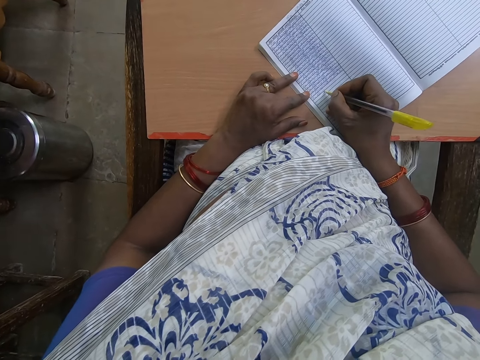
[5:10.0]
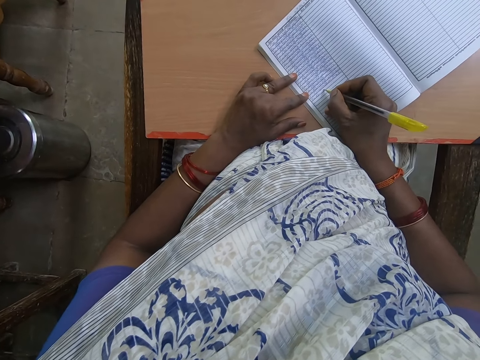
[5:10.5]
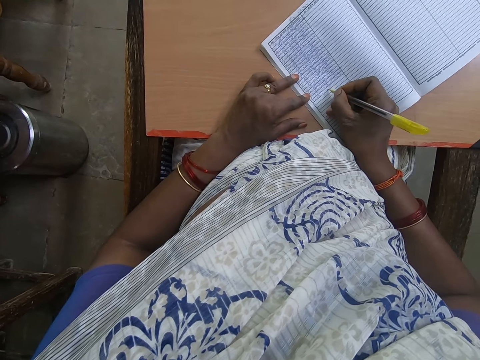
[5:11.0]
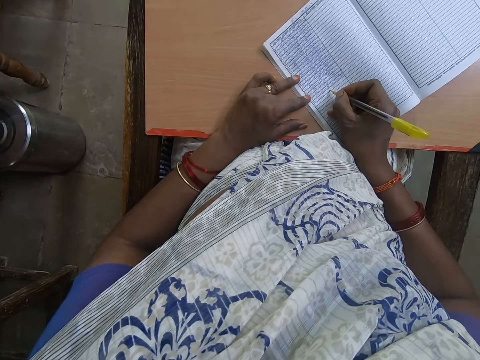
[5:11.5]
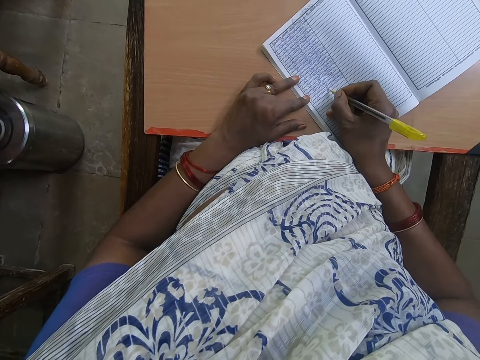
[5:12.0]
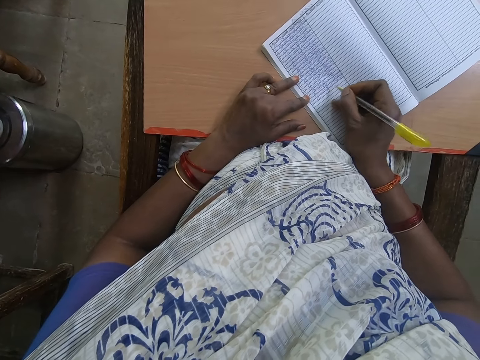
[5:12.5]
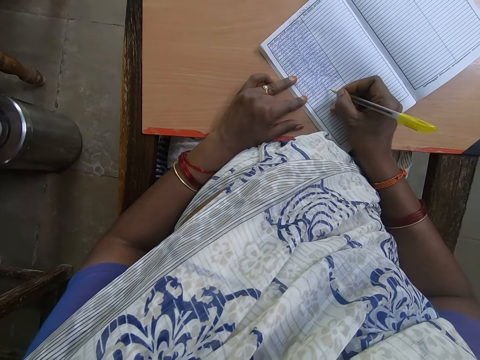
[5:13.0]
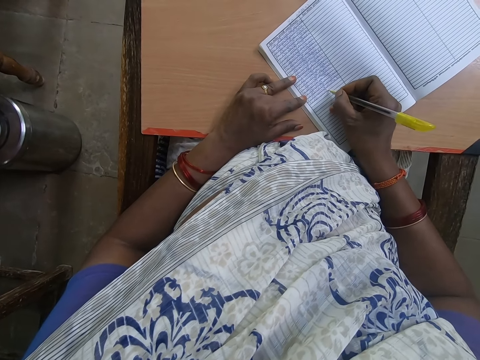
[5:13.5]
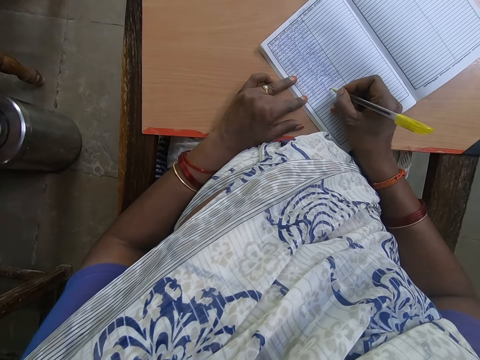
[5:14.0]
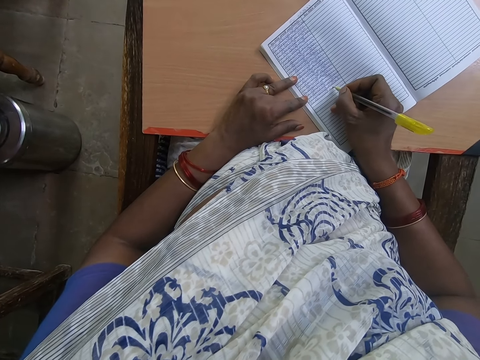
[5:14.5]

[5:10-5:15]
The camera wearer writes on the book.

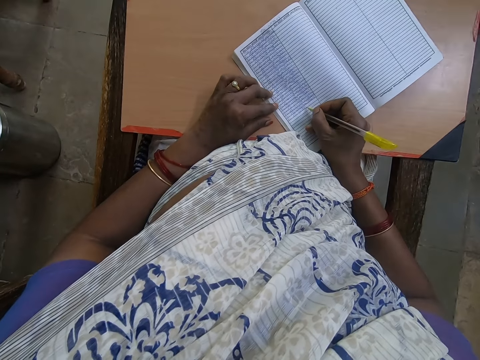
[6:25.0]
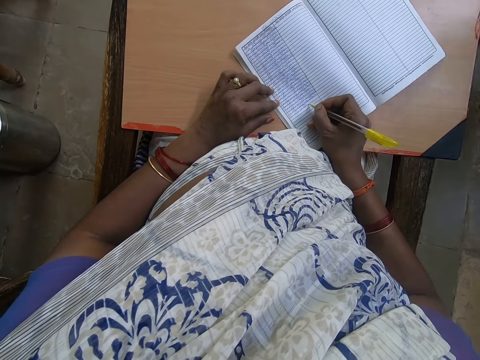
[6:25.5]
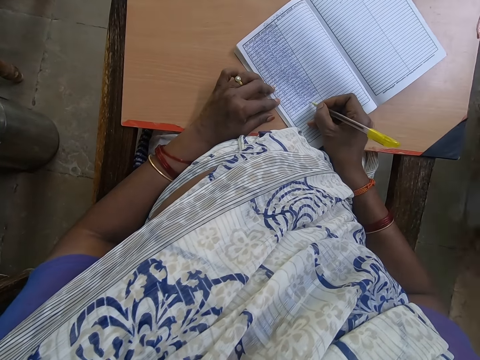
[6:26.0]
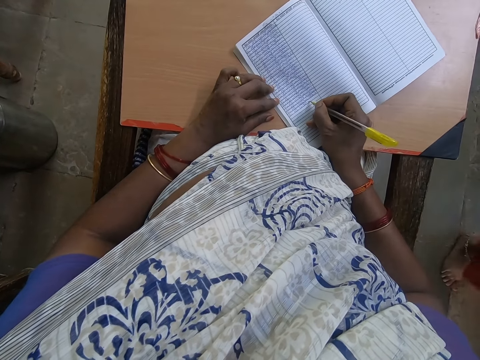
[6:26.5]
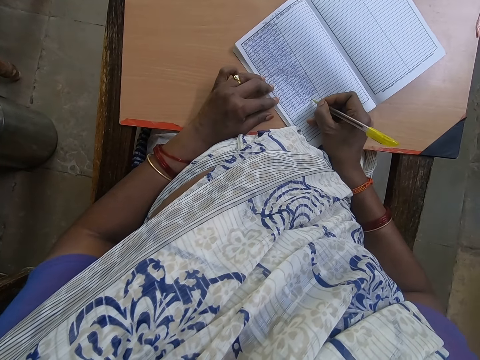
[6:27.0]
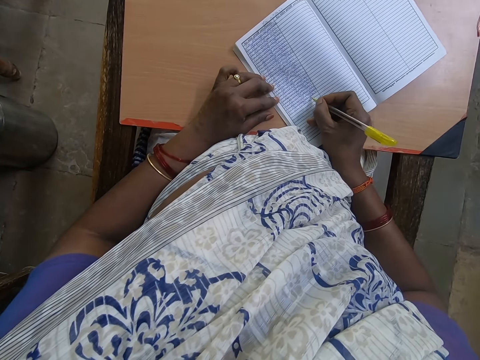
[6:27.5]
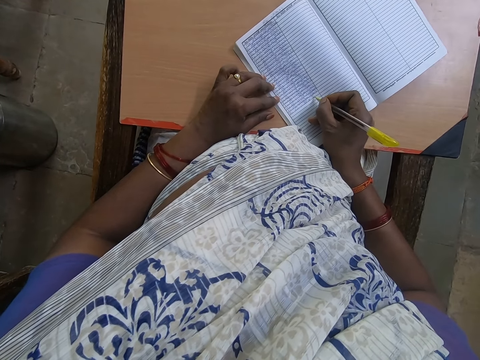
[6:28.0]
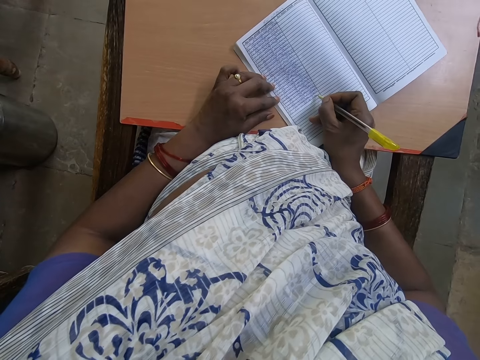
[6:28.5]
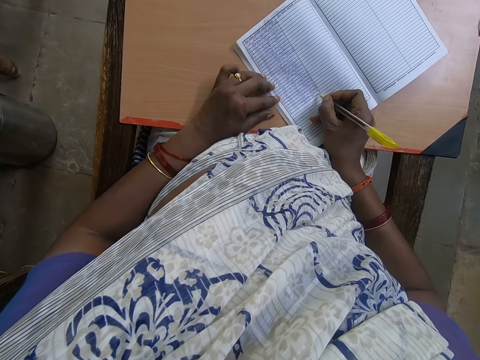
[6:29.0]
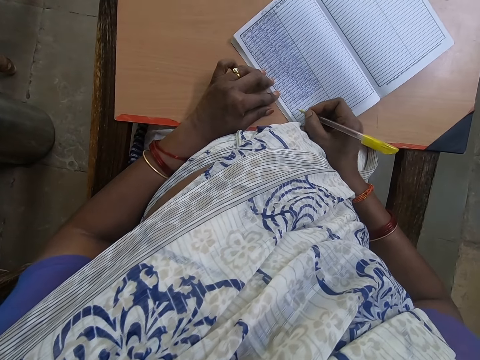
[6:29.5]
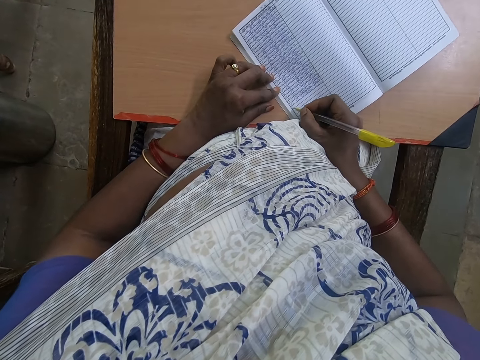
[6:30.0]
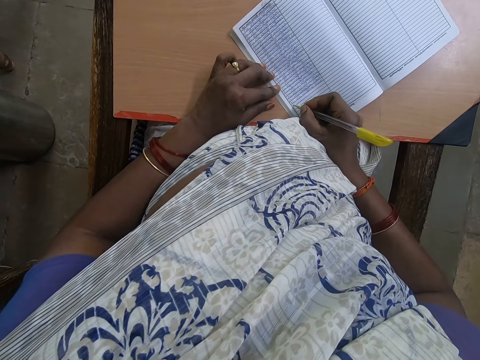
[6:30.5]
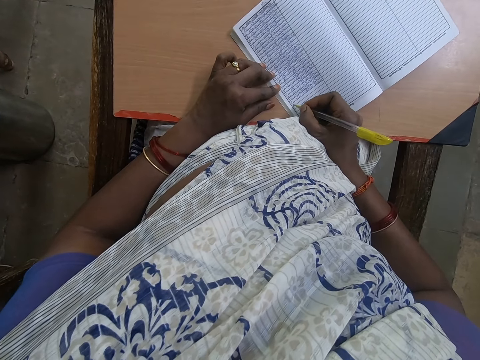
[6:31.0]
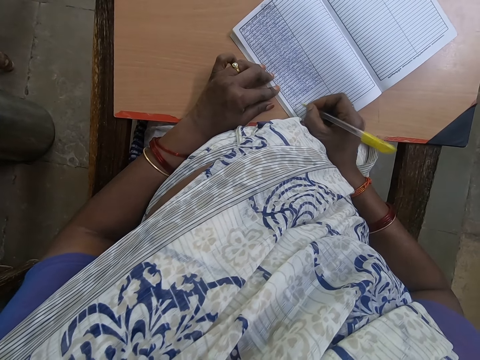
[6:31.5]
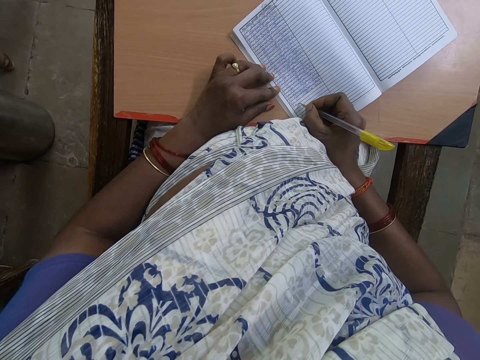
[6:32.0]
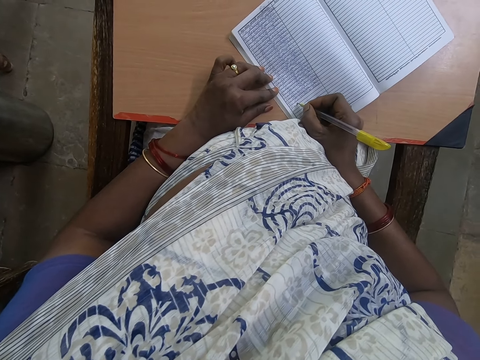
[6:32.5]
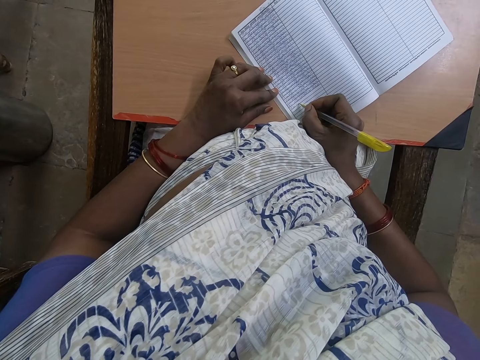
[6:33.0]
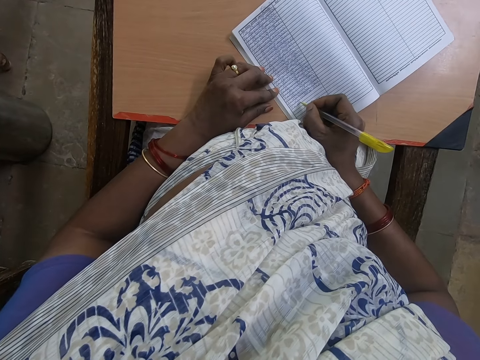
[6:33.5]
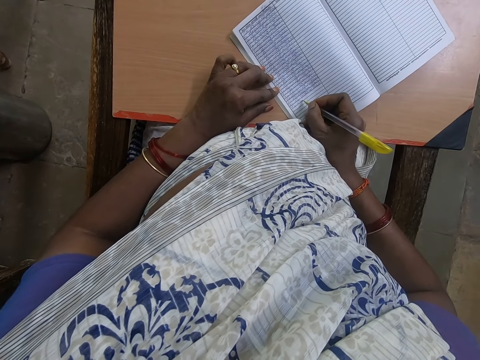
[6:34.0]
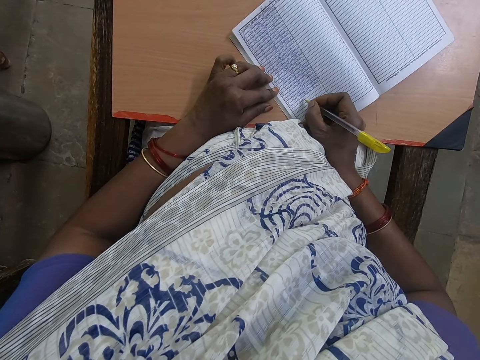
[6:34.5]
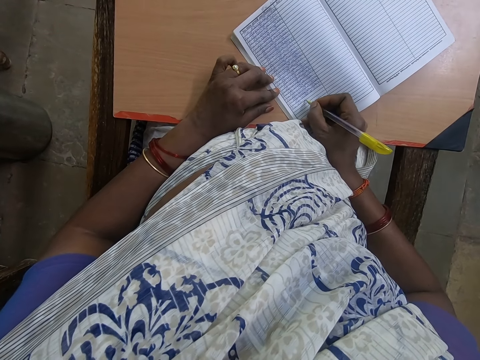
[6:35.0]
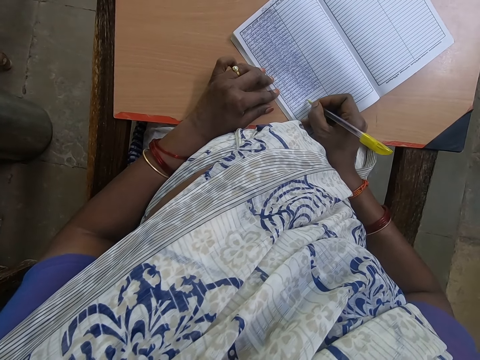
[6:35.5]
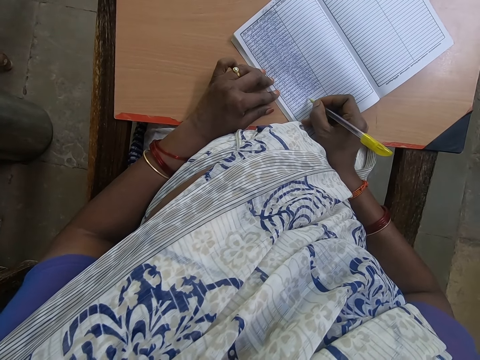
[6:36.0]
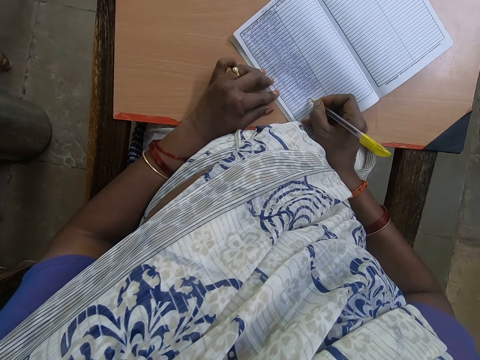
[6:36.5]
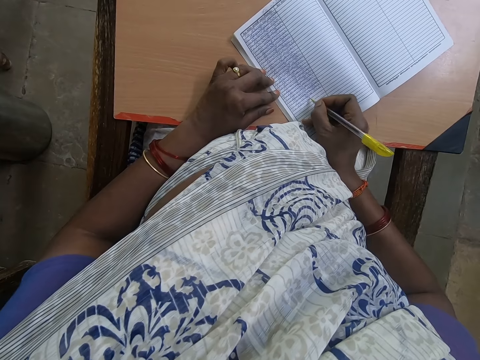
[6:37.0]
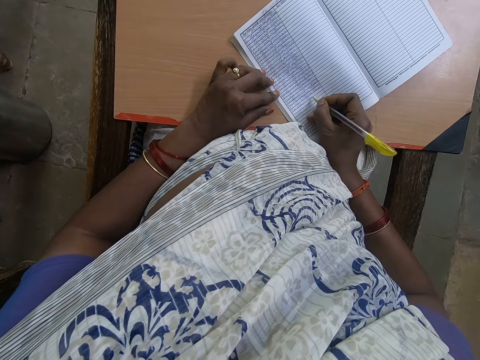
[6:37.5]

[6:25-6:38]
A person walks around. The camera wearer writes on the book.

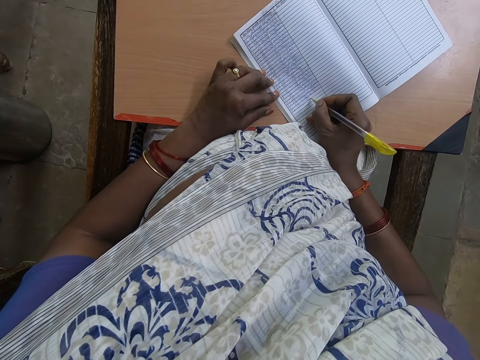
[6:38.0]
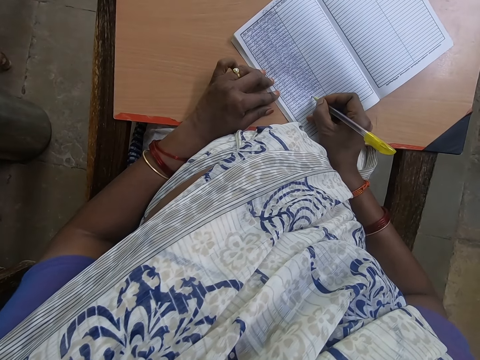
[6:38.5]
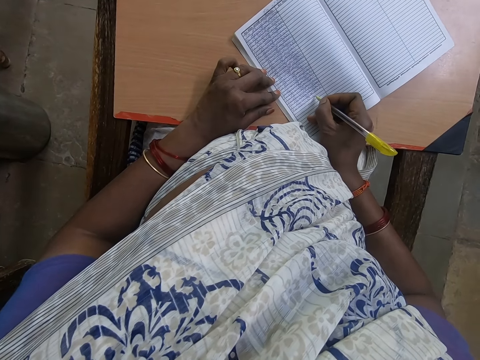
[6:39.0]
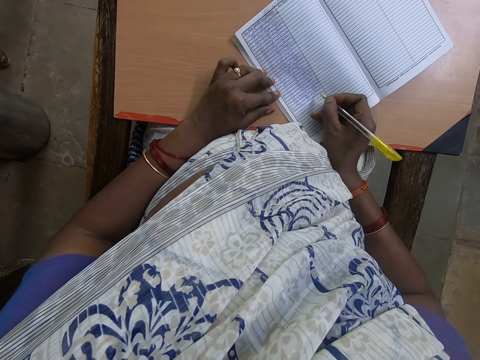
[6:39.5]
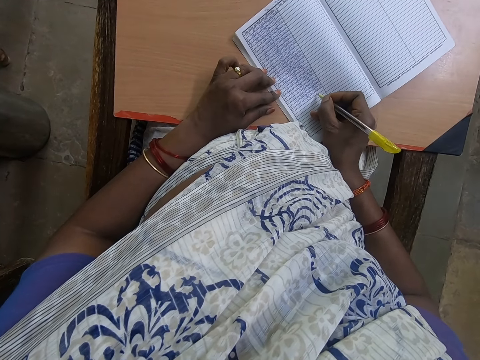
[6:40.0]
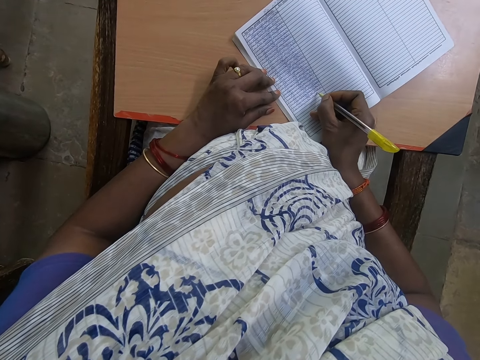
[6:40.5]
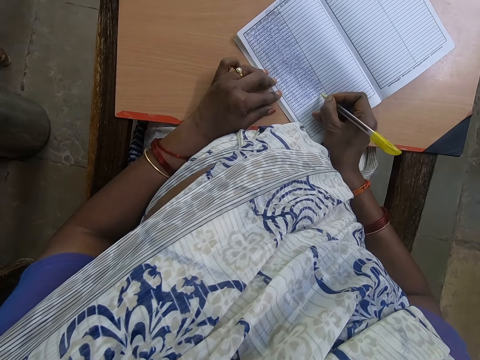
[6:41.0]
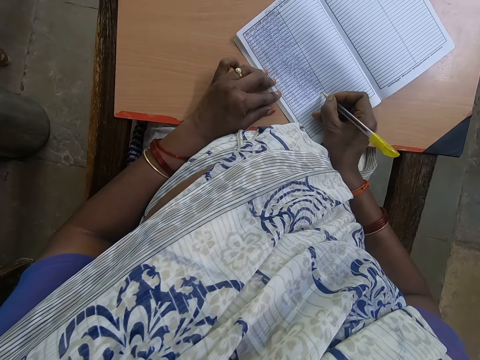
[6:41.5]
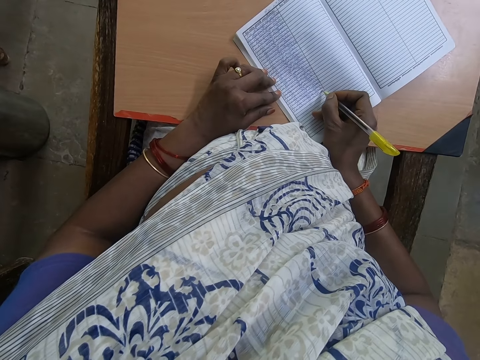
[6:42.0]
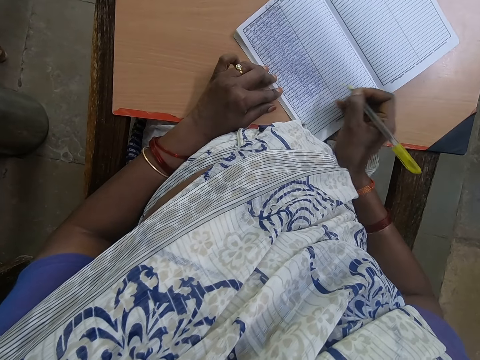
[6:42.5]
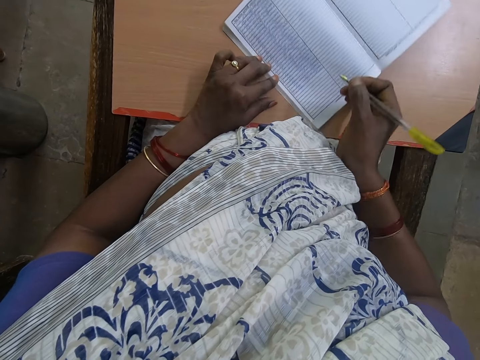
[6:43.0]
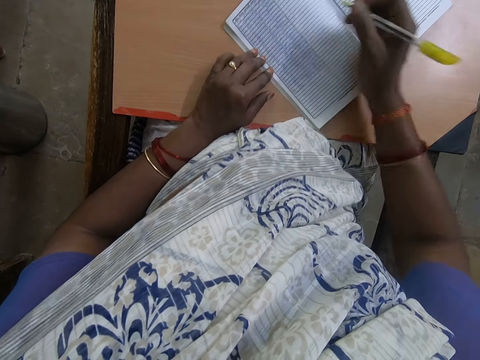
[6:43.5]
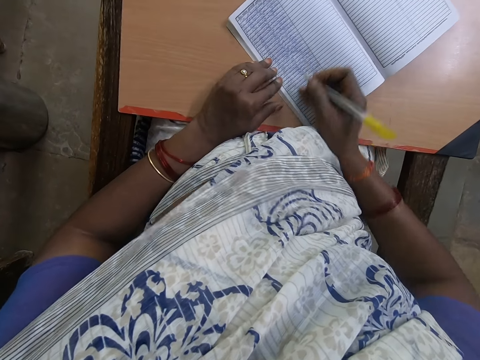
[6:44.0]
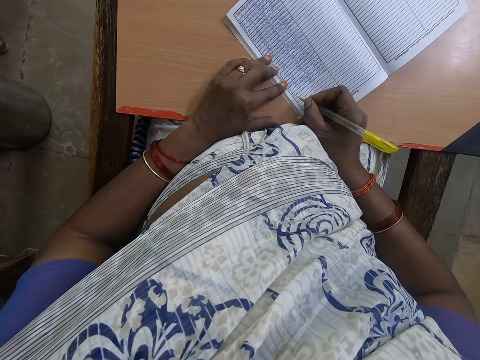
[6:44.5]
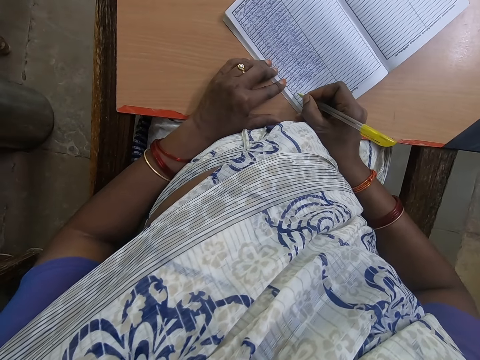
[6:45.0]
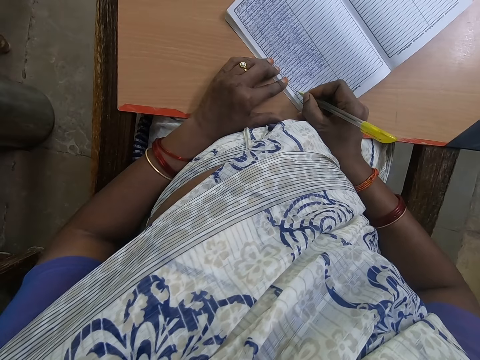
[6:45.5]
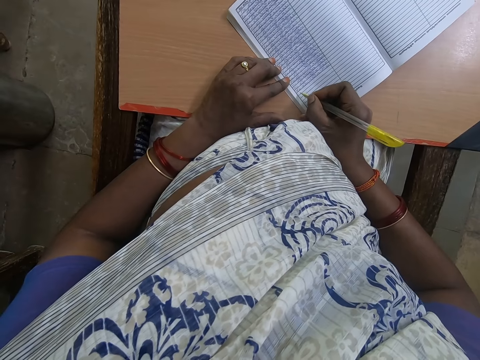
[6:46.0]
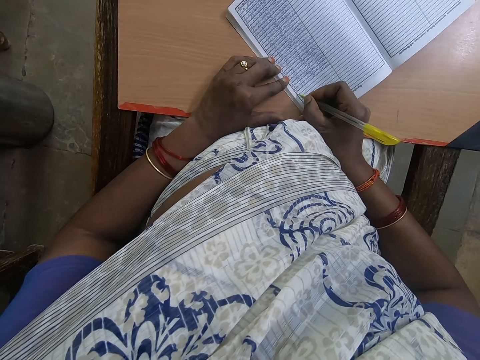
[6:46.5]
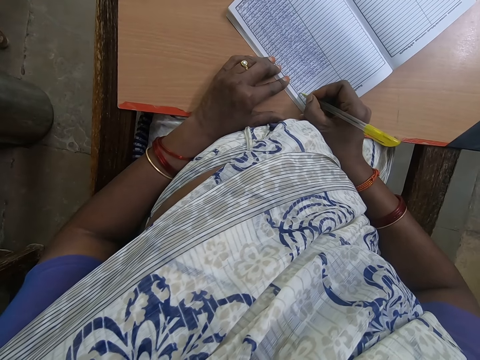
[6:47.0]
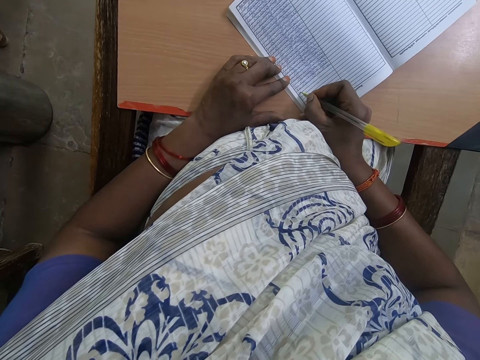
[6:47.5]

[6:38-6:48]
The camera wearer slightly moves the book. She writes on the book.
